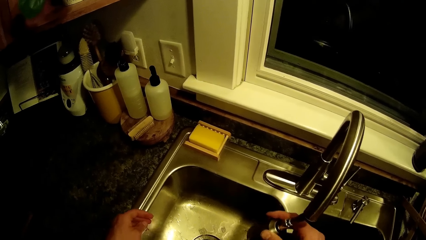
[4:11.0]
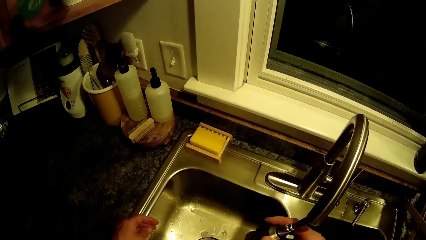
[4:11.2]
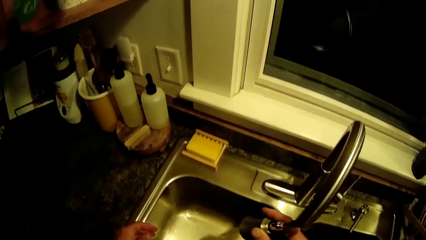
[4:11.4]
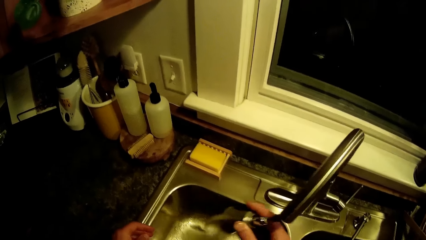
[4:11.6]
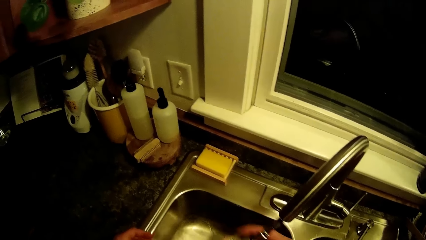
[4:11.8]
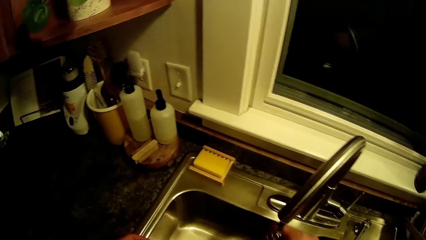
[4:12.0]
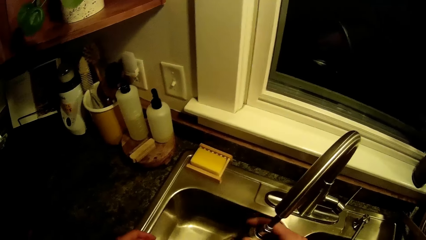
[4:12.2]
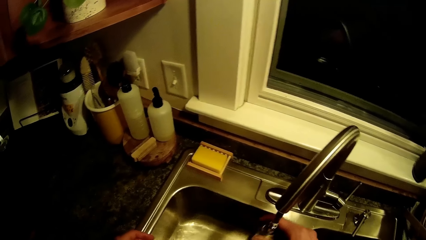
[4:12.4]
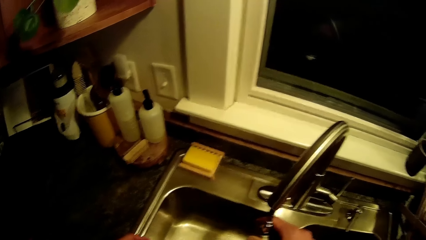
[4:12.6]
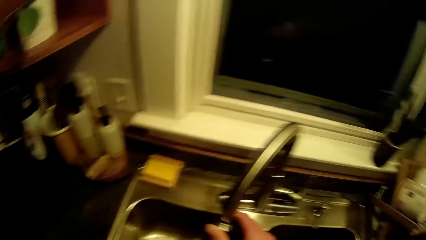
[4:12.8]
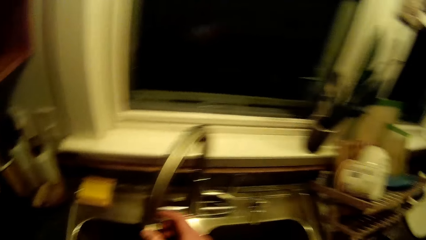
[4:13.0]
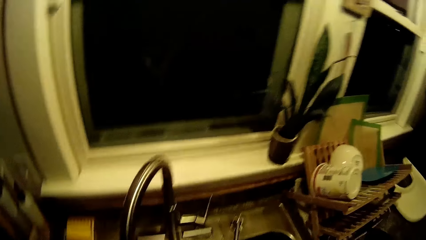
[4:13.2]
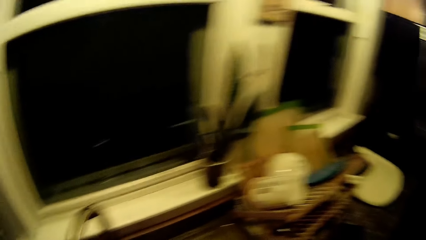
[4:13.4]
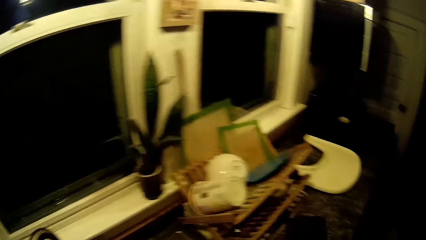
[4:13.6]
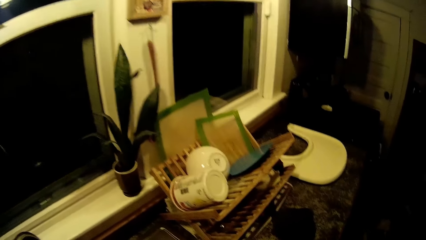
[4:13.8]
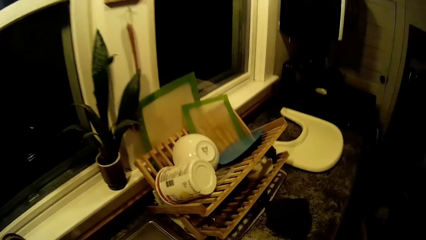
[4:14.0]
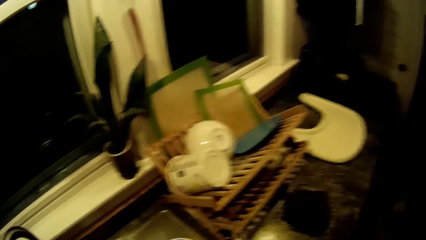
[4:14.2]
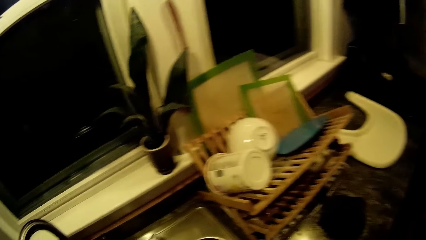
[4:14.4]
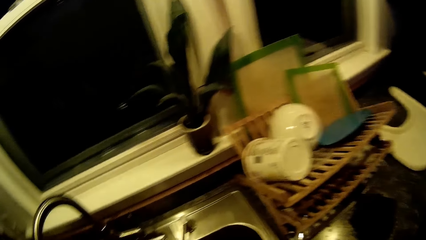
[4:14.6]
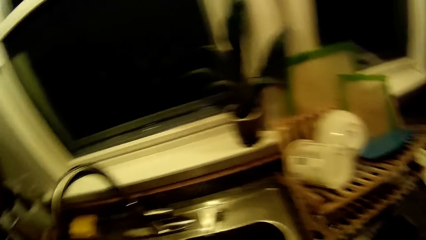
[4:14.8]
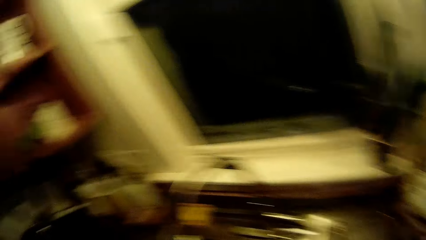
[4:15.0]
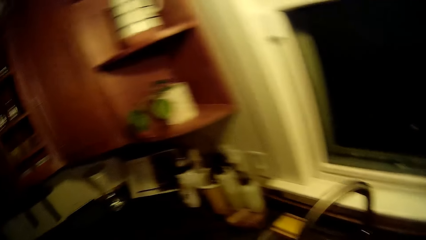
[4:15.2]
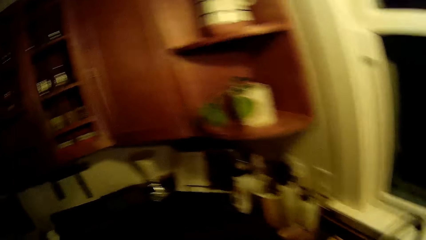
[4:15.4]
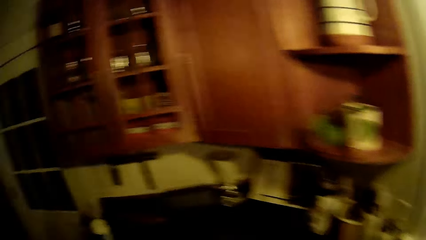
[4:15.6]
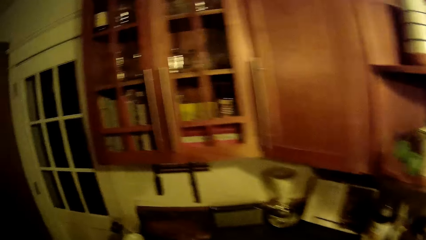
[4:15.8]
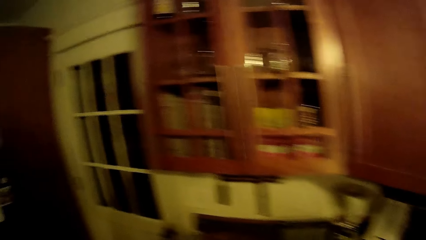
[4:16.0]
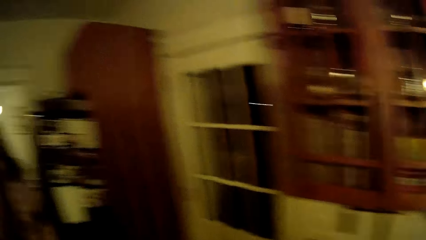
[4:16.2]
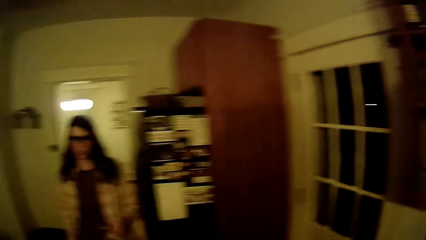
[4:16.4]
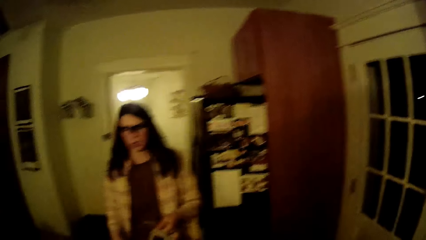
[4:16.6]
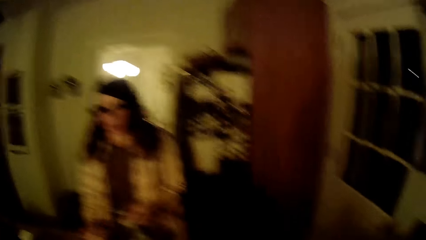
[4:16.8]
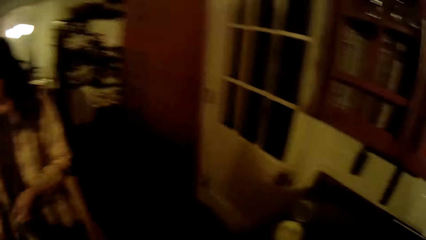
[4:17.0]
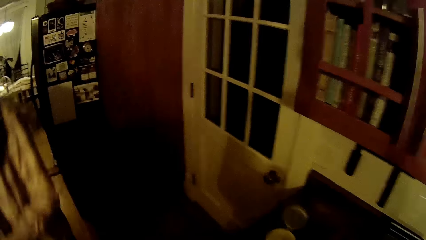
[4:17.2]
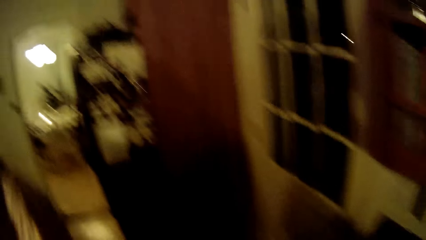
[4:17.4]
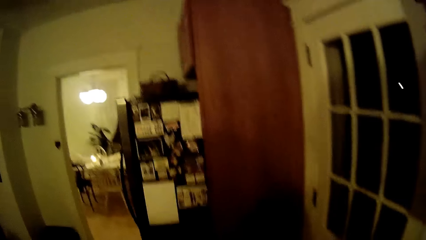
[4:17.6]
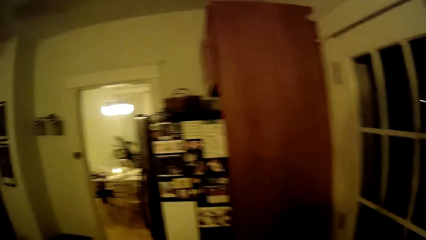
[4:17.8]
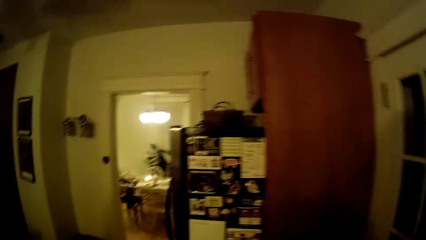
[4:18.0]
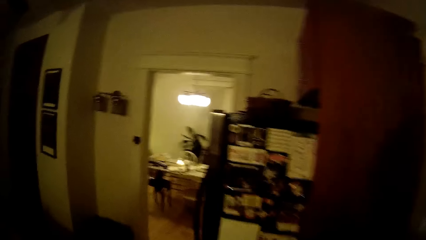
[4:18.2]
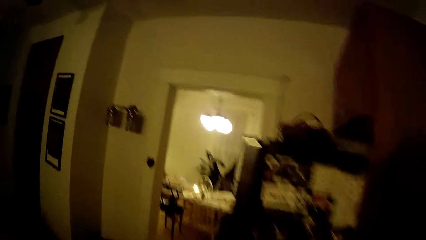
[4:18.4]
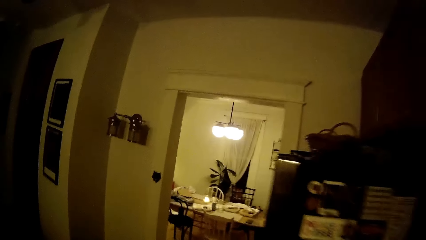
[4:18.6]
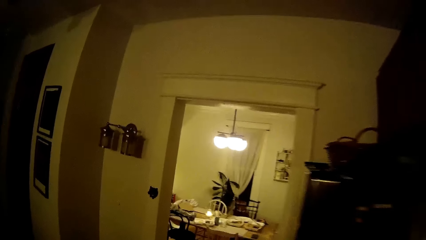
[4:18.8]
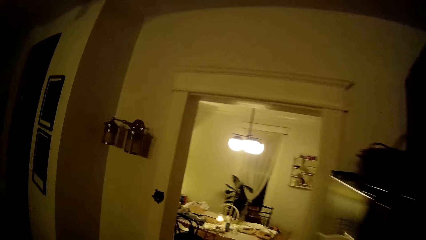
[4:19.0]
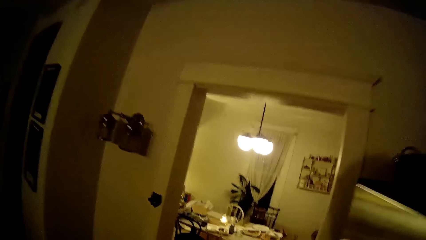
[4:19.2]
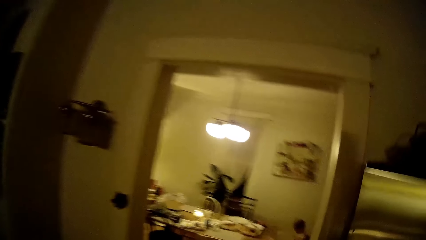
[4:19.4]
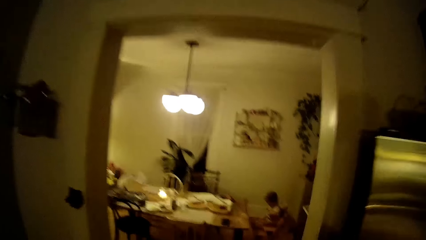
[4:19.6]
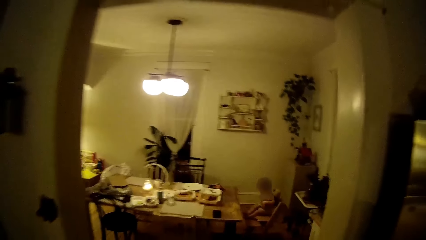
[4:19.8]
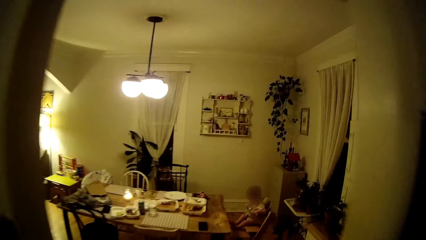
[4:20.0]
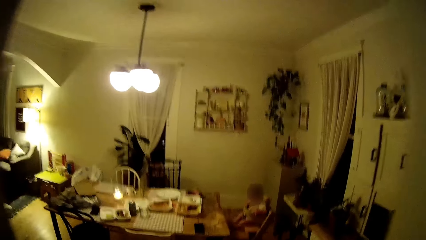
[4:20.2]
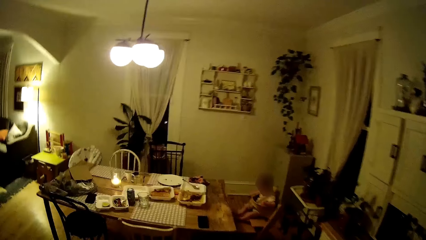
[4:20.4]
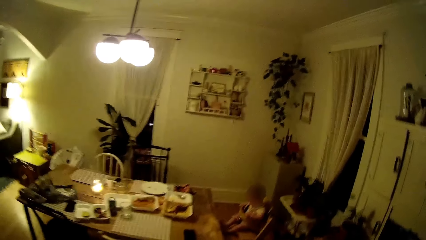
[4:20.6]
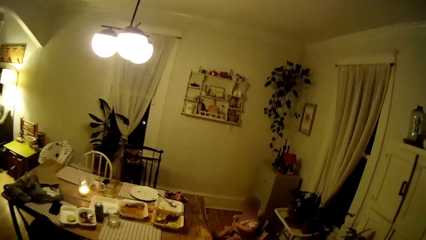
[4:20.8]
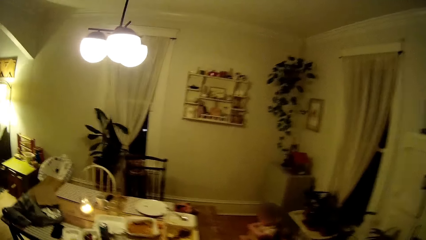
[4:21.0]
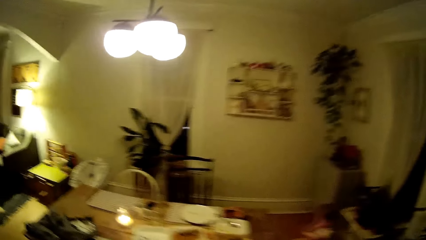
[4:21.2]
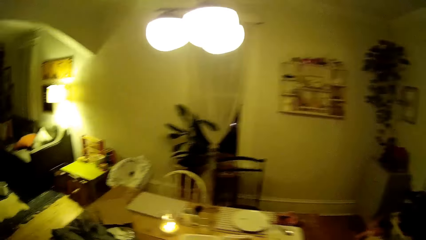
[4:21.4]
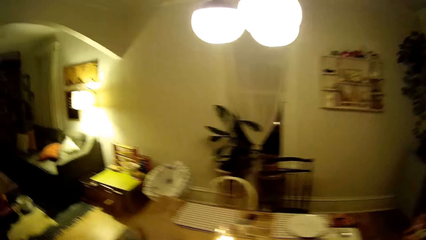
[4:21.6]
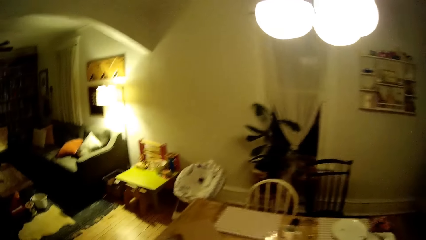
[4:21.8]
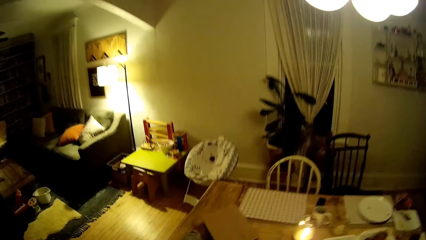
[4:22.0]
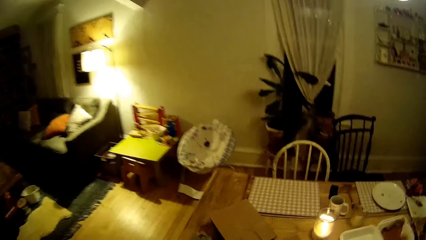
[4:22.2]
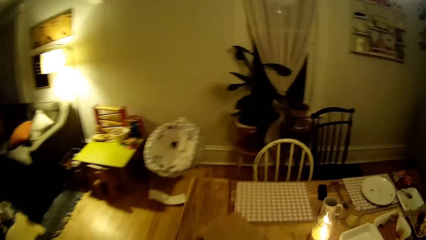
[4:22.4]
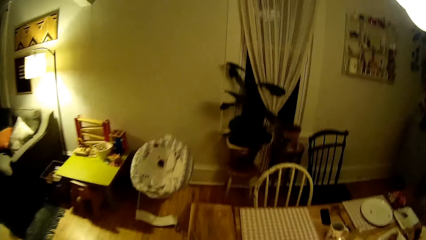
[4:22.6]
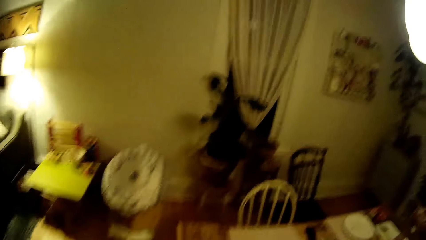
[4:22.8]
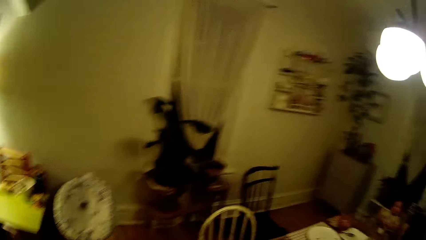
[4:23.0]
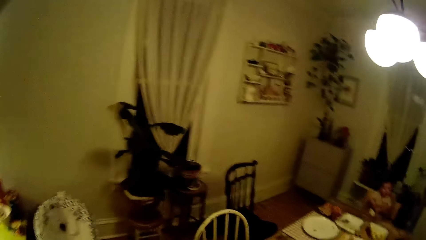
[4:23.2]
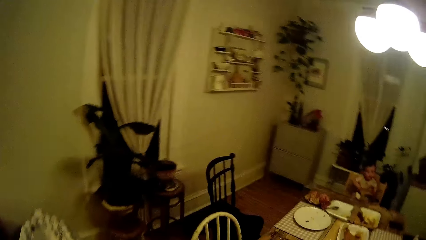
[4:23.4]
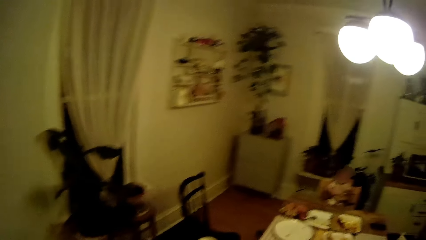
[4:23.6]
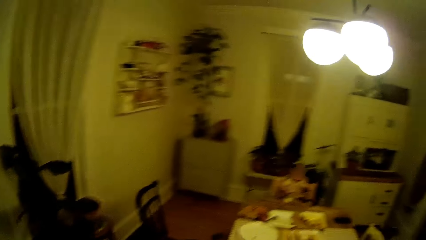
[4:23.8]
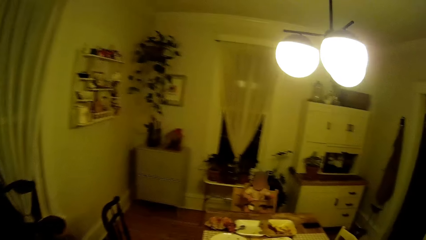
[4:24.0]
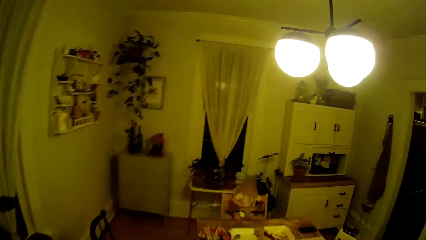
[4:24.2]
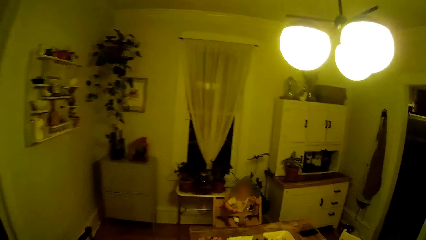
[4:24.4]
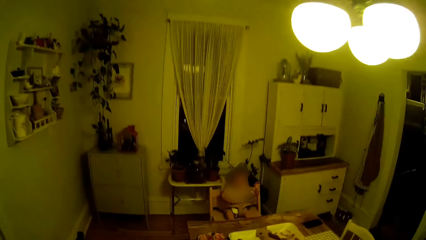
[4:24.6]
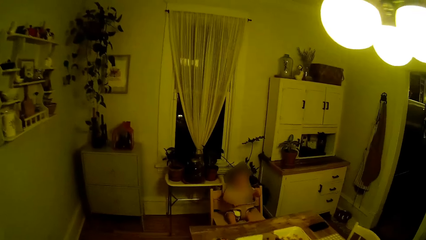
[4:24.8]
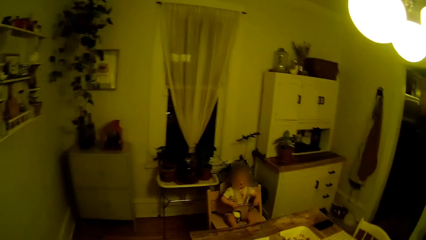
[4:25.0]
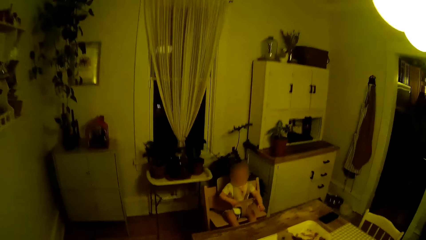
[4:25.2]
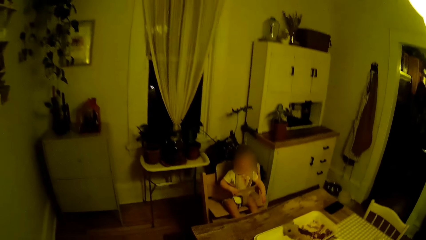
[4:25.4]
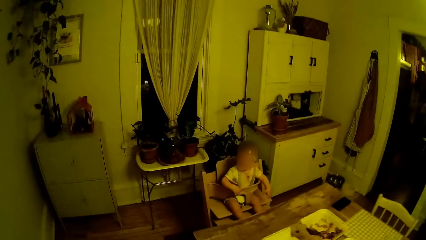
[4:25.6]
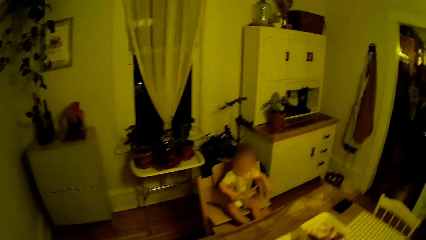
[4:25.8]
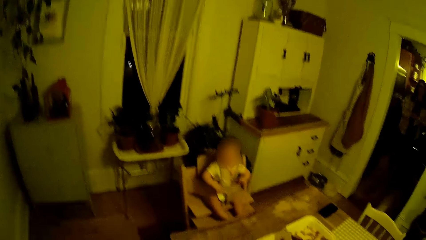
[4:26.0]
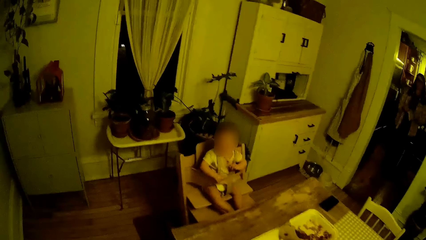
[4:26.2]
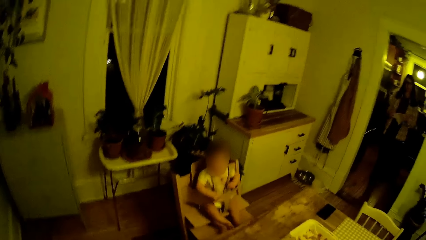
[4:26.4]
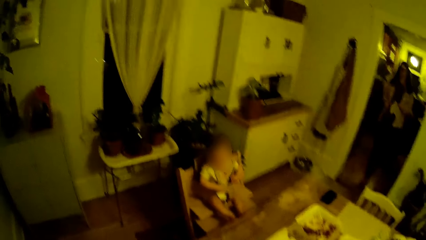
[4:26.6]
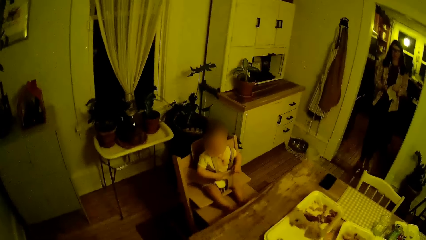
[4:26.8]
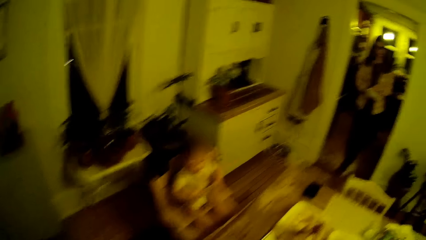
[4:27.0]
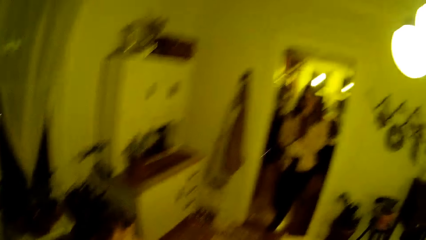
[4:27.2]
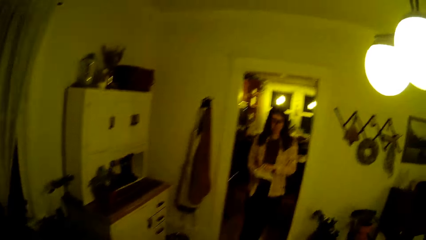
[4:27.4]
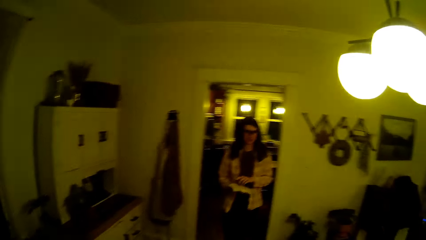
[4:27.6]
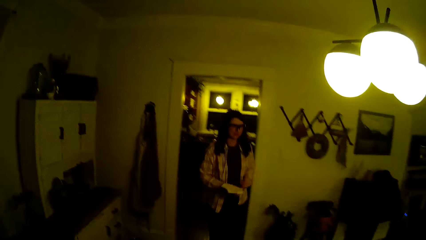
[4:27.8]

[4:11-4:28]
The camera wearer removes his right hand from the tap. The woman walks into the kitchen from the dining. The camera wearer walks. He walks into the dining from the kitchen. He converses with the baby.
